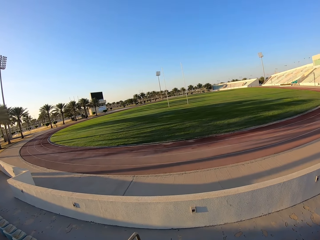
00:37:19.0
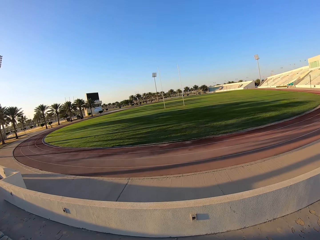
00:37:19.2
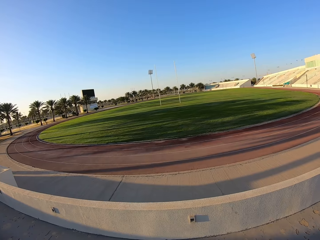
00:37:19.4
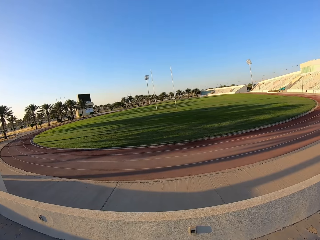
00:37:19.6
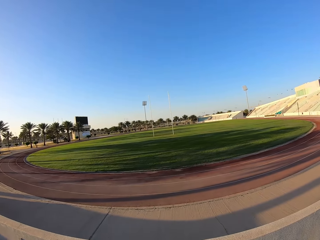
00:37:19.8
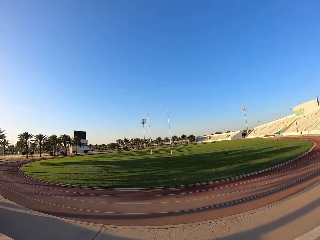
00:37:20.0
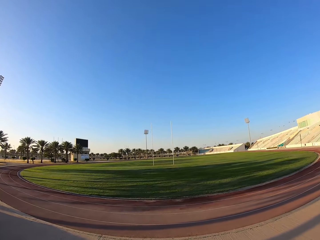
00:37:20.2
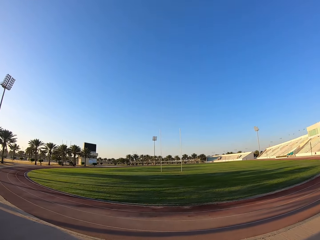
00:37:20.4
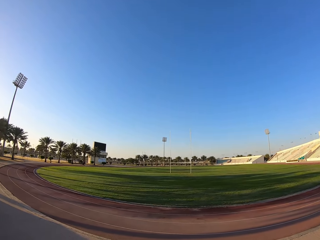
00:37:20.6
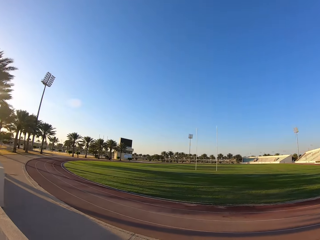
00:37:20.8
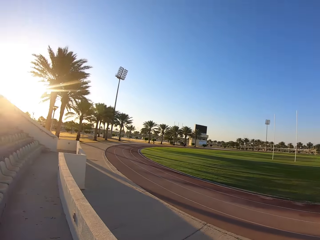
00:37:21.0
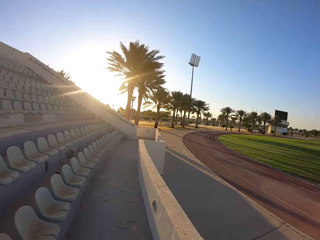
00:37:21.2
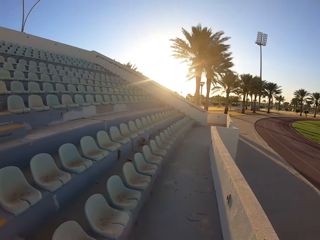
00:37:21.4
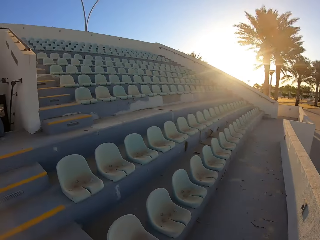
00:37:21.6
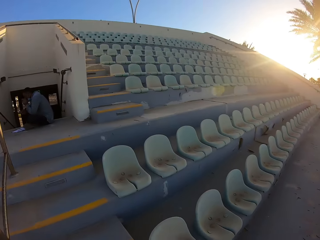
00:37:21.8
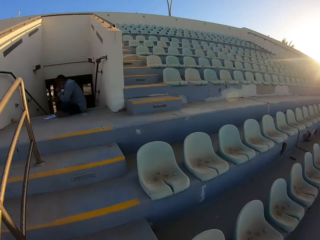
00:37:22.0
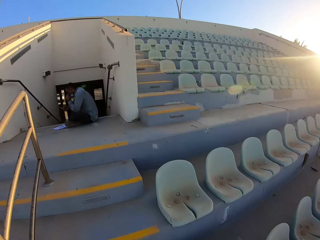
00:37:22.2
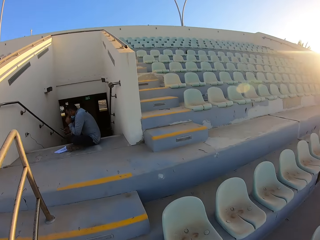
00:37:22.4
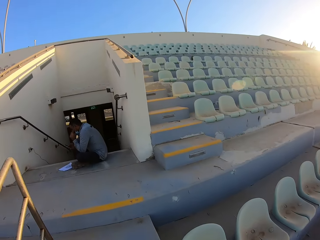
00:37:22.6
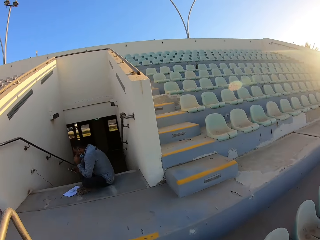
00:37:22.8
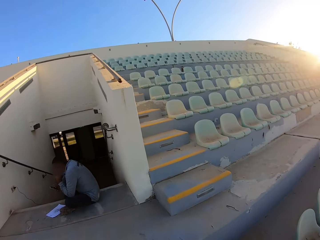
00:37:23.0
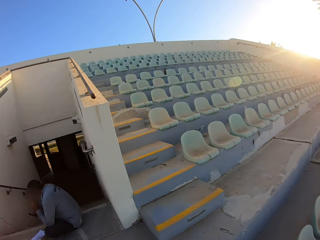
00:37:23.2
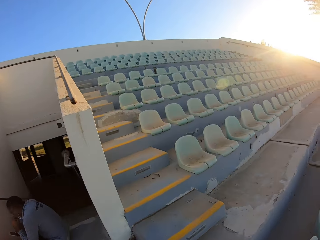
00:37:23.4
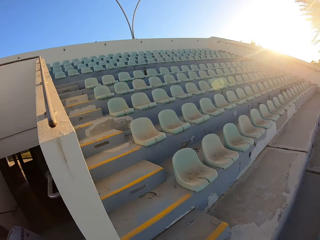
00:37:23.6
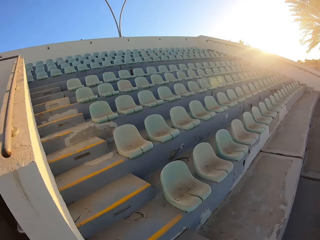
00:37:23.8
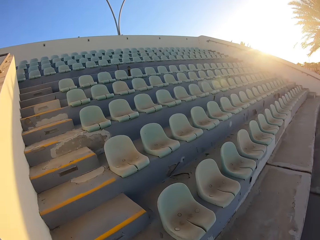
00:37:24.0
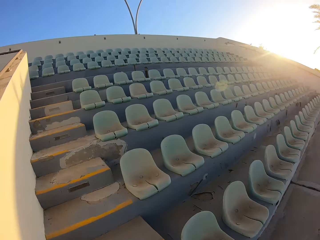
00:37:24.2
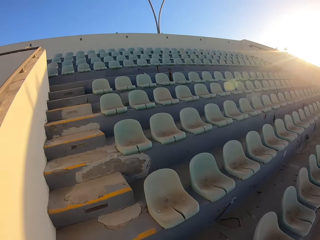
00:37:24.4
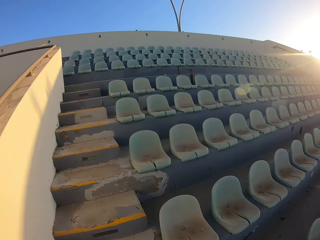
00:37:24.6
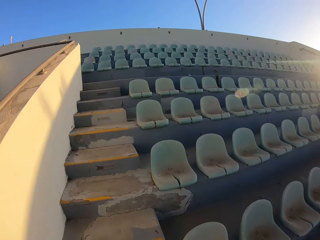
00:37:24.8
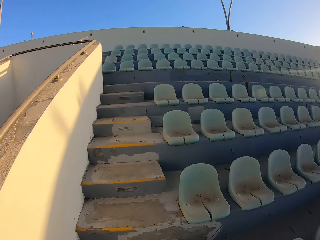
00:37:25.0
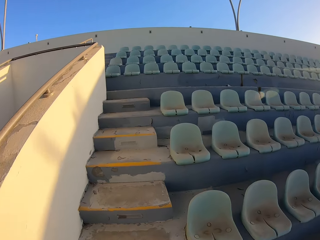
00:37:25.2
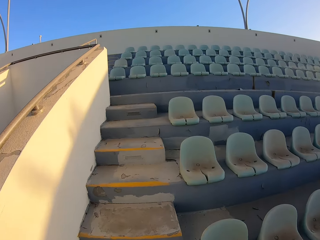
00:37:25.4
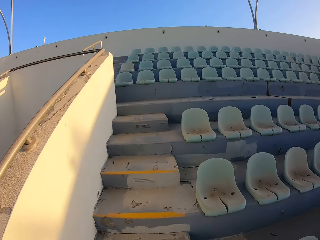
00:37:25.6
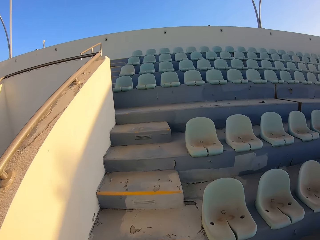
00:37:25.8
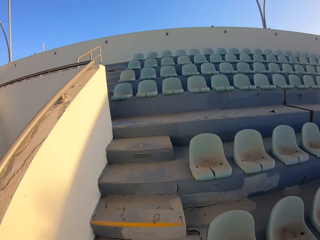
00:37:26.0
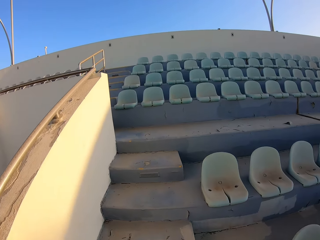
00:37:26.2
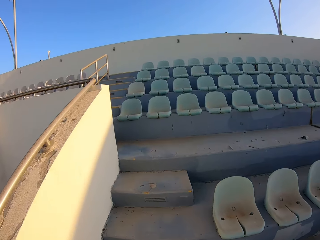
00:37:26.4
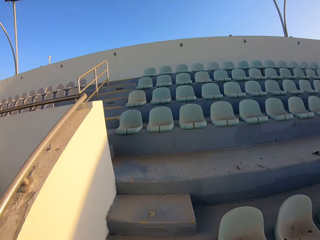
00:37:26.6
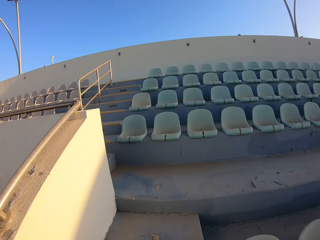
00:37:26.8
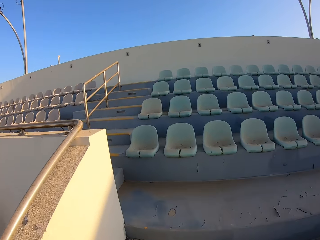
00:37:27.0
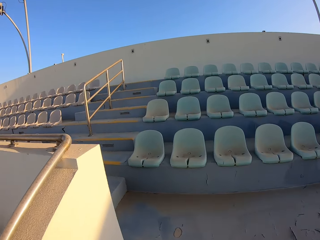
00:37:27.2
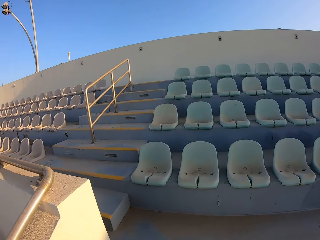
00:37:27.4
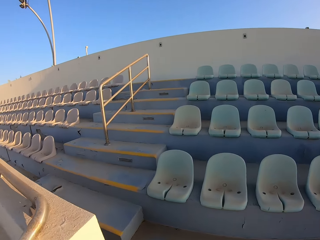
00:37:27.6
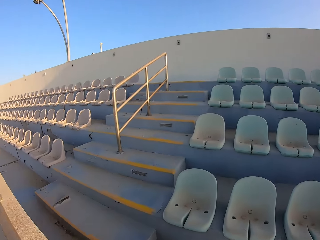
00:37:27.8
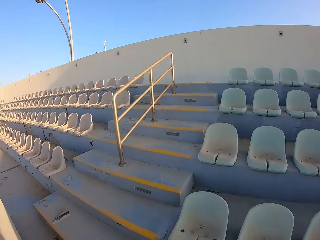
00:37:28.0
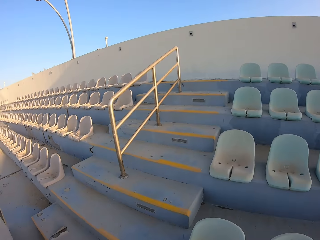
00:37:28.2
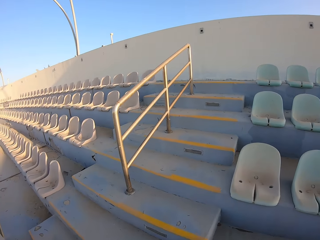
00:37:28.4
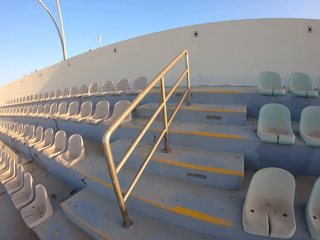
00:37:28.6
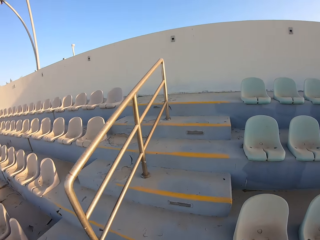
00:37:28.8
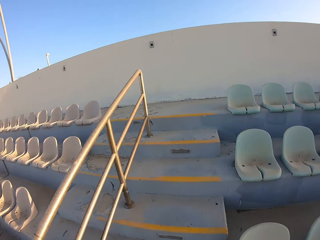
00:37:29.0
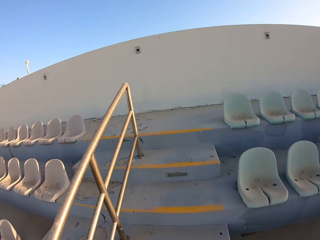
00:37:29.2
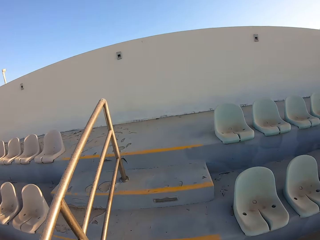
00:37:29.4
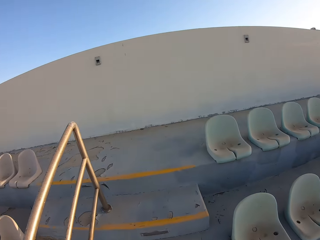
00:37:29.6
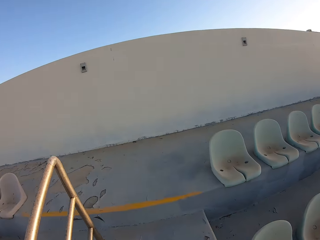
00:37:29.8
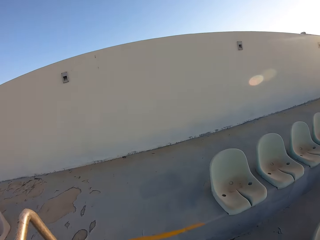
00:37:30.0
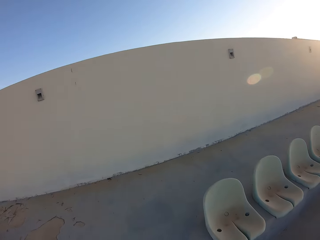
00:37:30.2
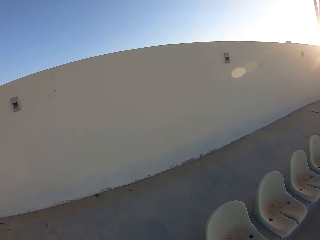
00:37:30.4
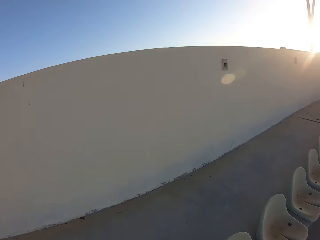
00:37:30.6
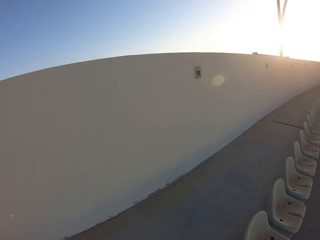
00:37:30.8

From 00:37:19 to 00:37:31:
The camera wearer looks around the stadium. They jog up the stairs and walk around the stadium.

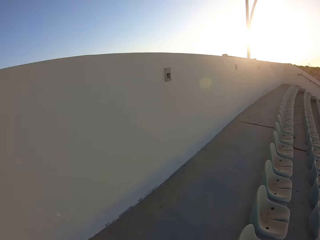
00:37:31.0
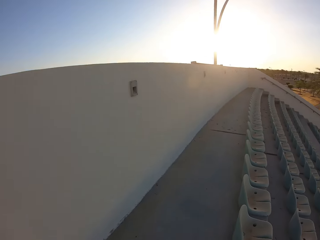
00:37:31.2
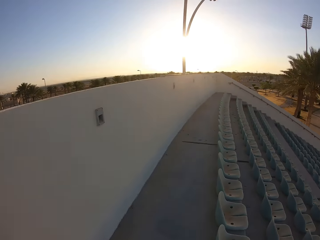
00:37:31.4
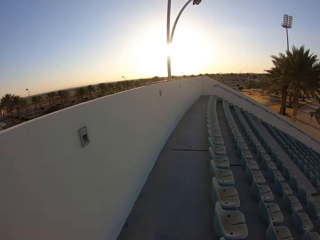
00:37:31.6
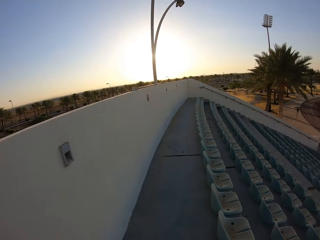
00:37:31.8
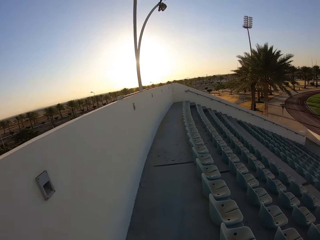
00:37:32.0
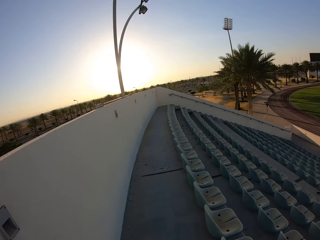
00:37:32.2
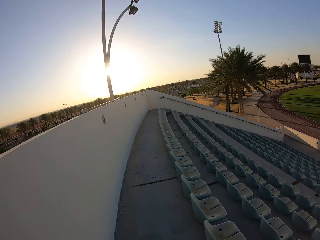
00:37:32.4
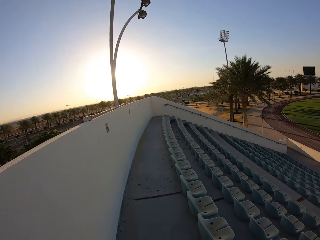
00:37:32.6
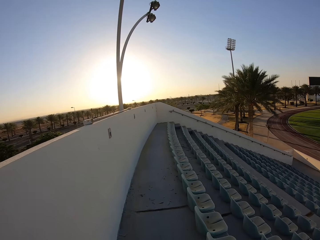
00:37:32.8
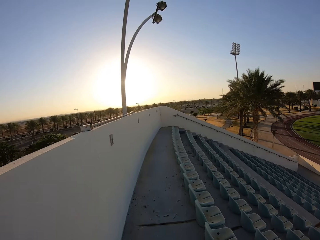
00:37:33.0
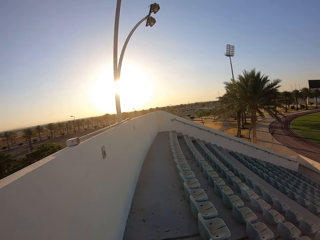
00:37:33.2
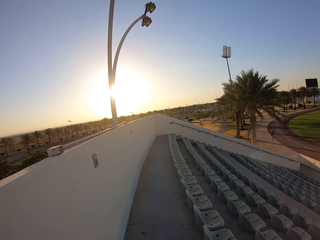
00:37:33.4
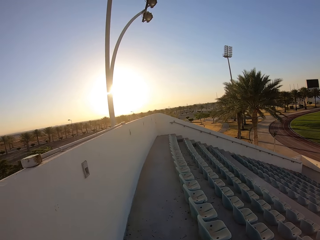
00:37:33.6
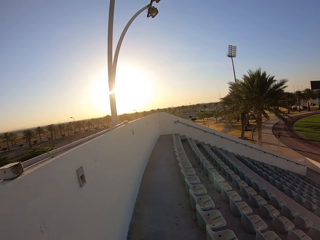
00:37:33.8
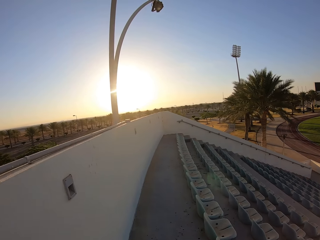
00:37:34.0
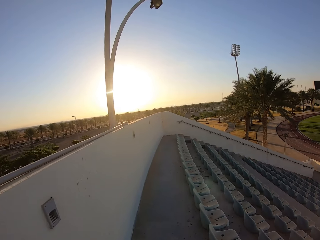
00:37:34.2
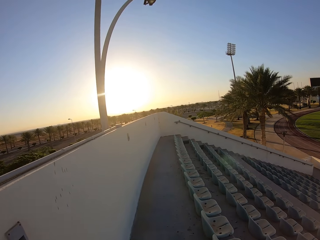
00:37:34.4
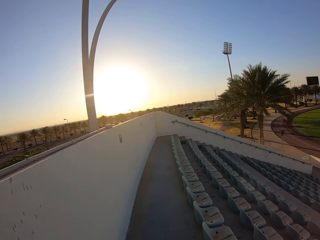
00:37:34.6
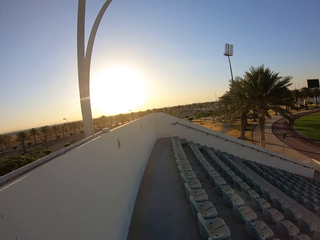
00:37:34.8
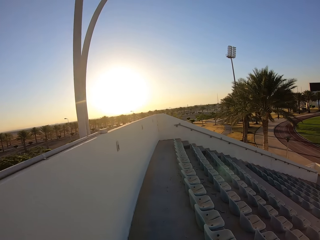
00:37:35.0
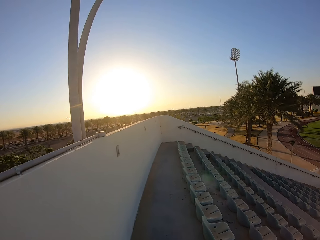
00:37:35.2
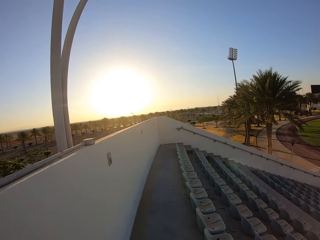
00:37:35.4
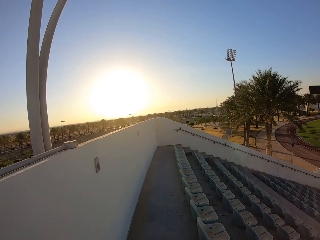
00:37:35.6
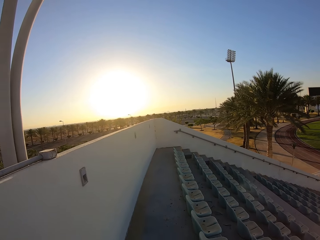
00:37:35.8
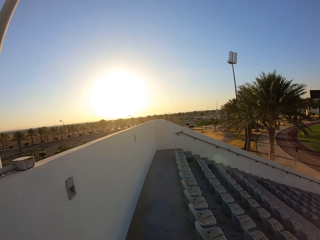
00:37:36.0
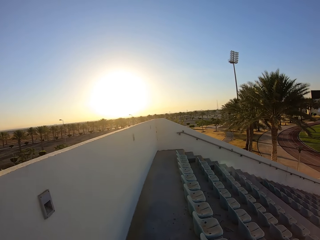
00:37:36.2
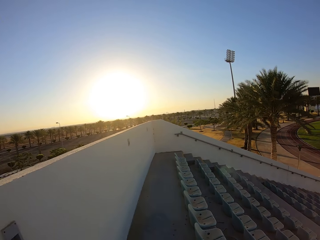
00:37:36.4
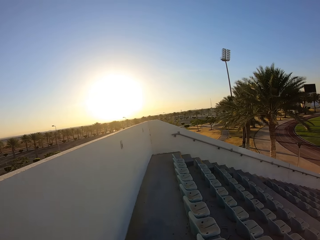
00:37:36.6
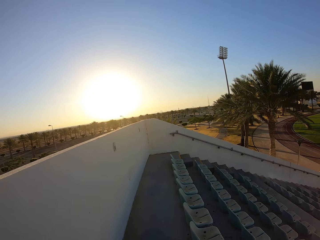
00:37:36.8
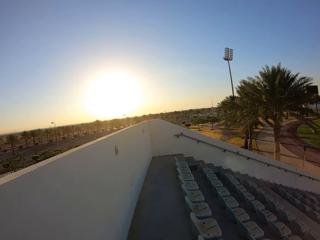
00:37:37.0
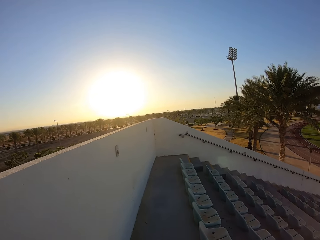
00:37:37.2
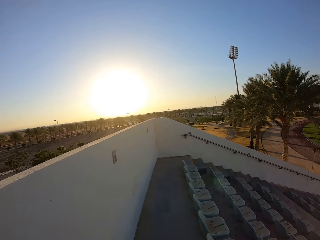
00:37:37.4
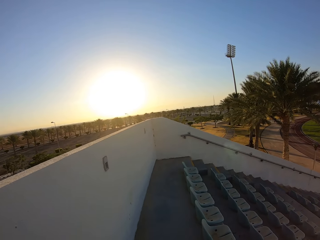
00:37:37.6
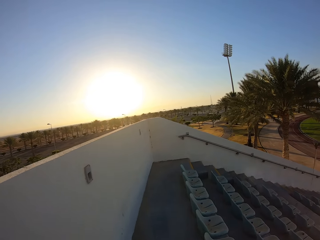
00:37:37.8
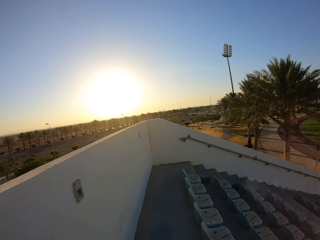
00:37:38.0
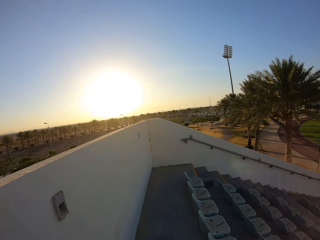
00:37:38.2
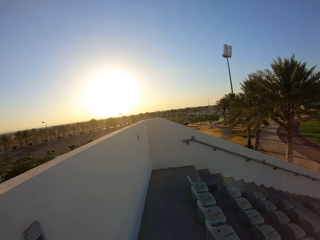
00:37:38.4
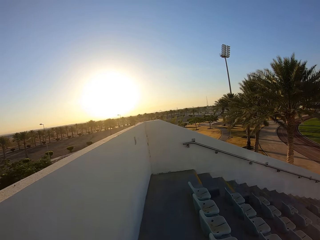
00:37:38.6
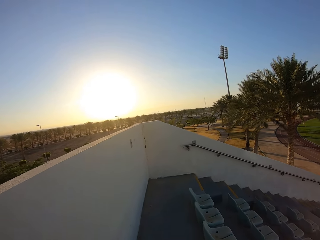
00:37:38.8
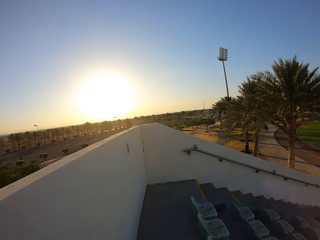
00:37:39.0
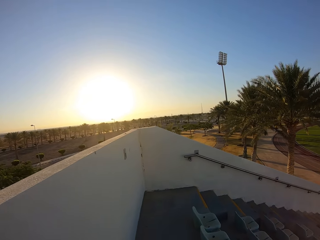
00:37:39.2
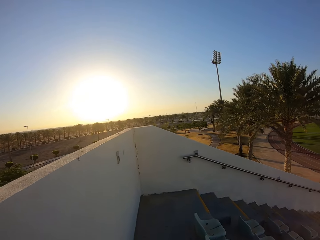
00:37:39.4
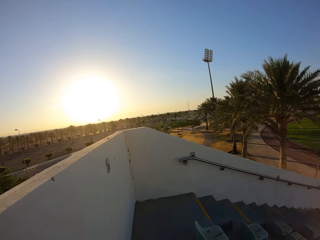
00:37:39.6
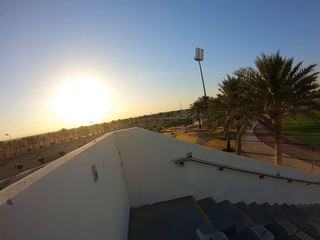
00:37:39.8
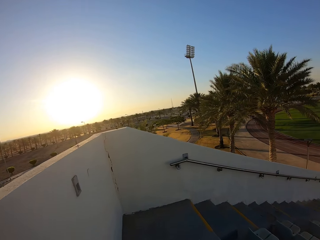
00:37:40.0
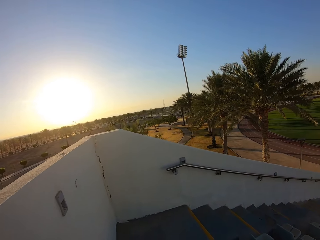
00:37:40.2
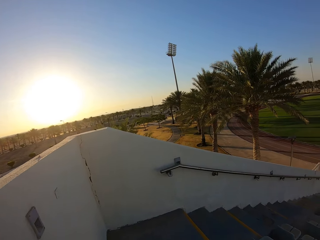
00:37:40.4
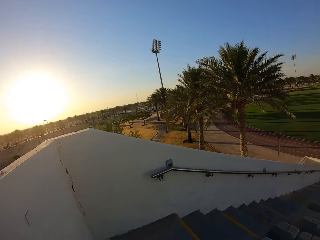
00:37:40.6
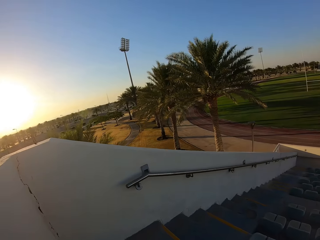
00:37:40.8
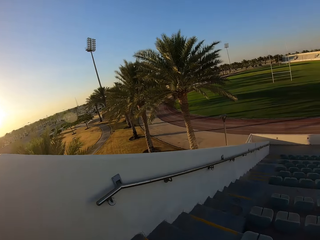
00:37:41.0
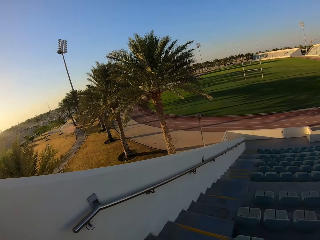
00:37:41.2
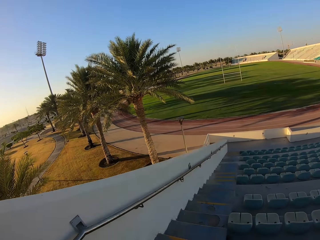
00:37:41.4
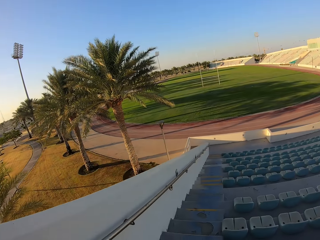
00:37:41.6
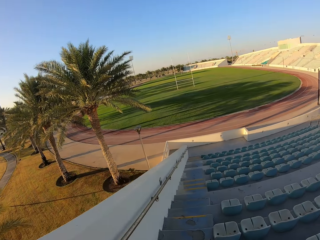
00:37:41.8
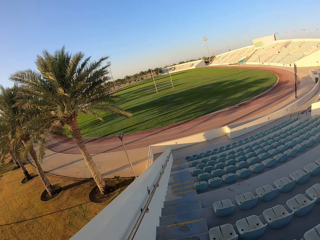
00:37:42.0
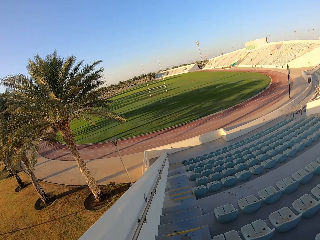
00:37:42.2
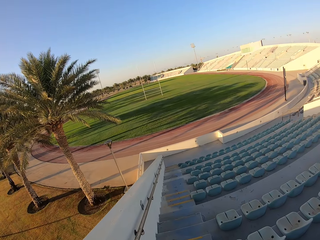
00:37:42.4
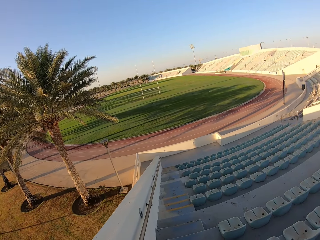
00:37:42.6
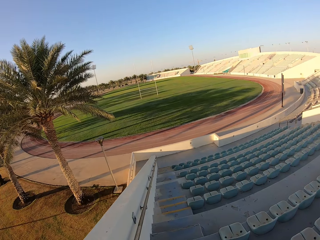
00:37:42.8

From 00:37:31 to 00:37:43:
The camera wearer looks around the stadium.
